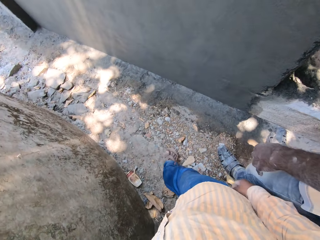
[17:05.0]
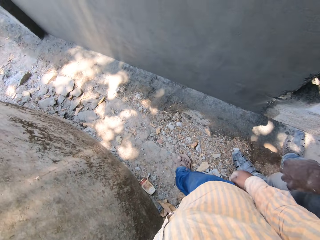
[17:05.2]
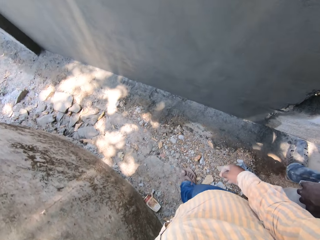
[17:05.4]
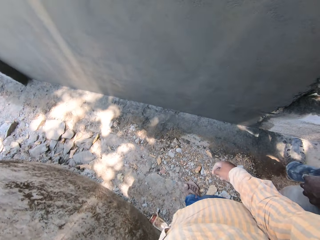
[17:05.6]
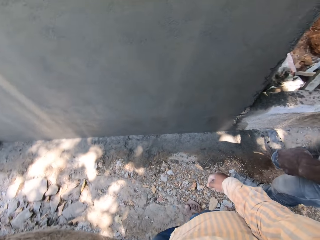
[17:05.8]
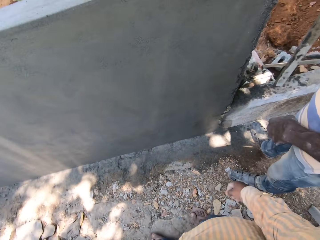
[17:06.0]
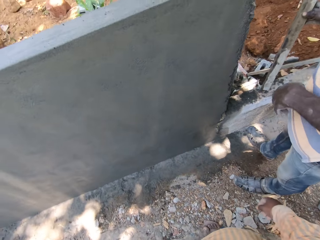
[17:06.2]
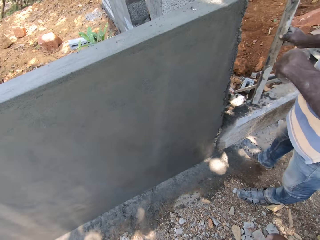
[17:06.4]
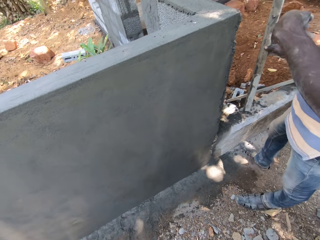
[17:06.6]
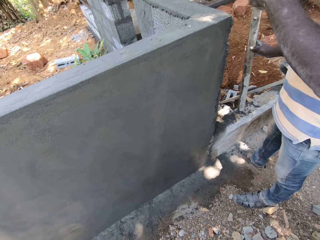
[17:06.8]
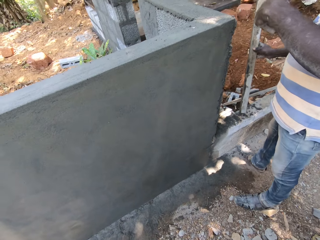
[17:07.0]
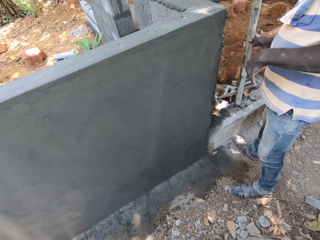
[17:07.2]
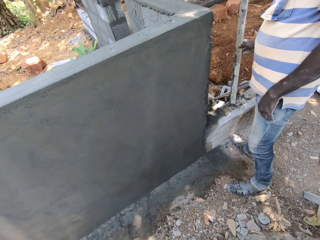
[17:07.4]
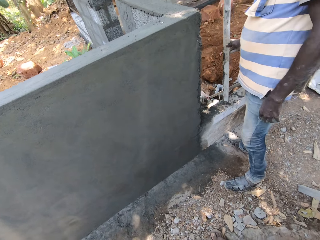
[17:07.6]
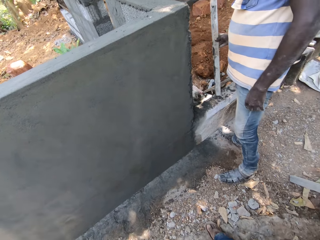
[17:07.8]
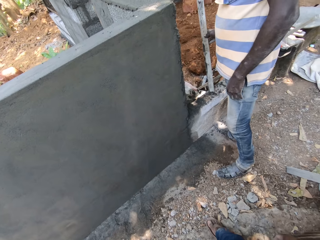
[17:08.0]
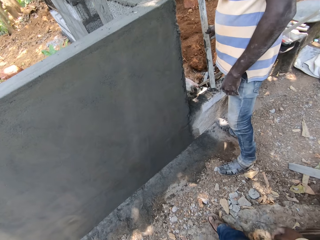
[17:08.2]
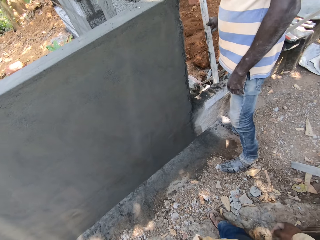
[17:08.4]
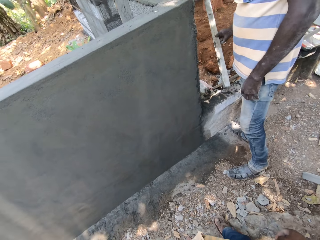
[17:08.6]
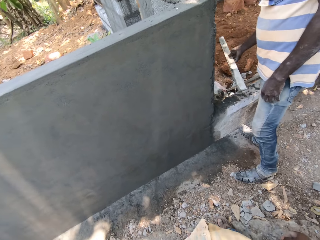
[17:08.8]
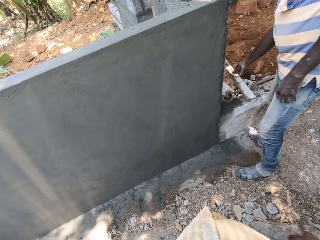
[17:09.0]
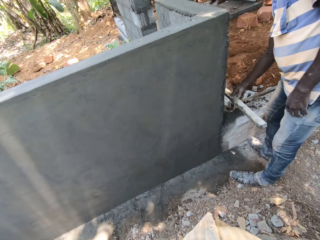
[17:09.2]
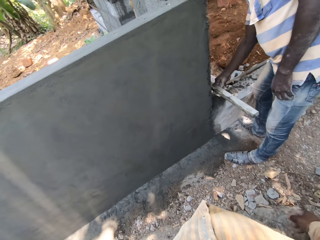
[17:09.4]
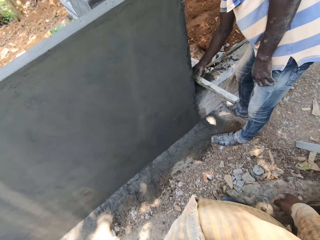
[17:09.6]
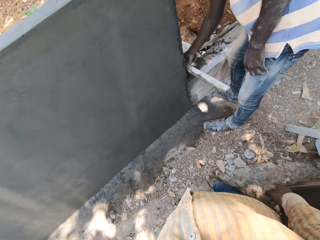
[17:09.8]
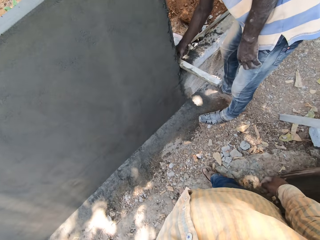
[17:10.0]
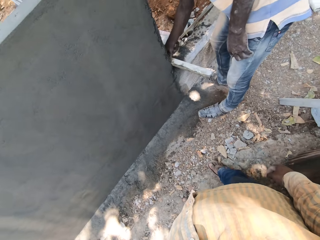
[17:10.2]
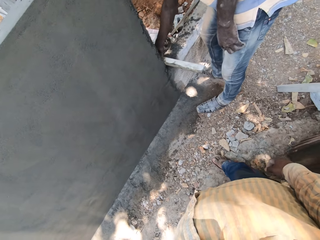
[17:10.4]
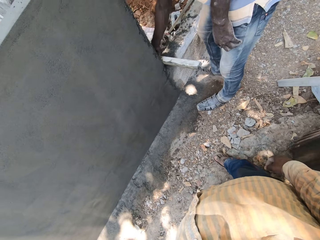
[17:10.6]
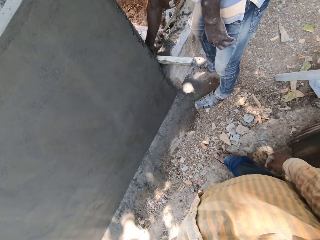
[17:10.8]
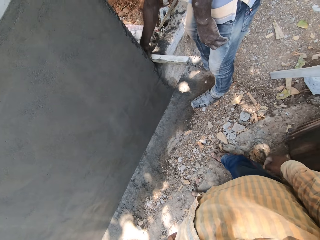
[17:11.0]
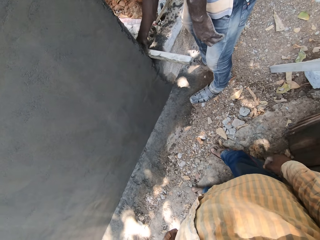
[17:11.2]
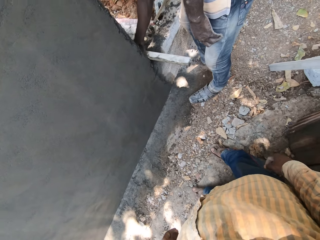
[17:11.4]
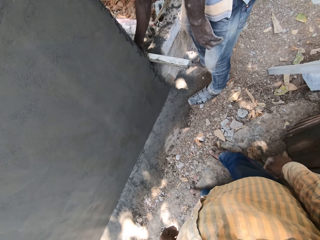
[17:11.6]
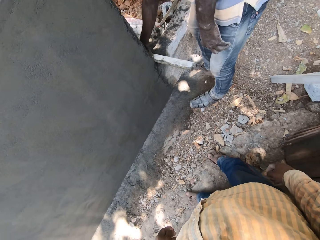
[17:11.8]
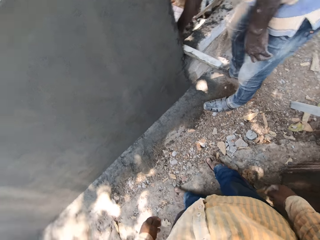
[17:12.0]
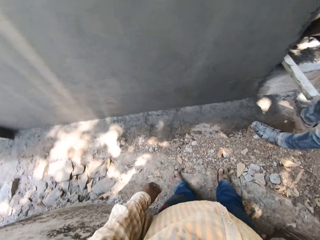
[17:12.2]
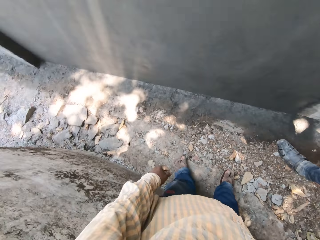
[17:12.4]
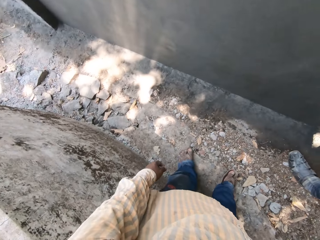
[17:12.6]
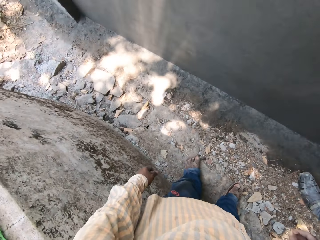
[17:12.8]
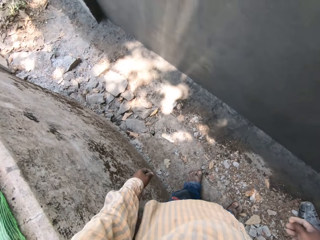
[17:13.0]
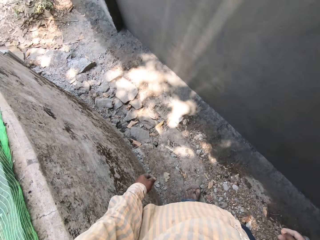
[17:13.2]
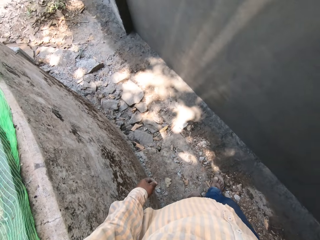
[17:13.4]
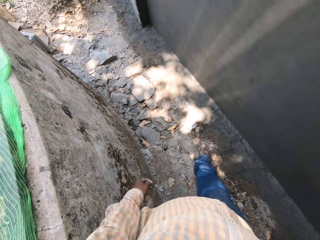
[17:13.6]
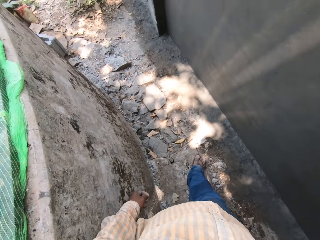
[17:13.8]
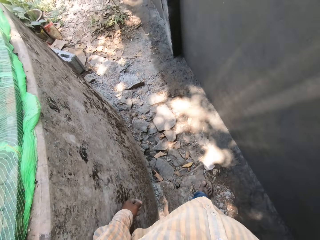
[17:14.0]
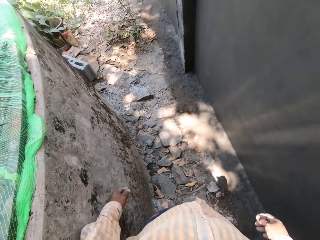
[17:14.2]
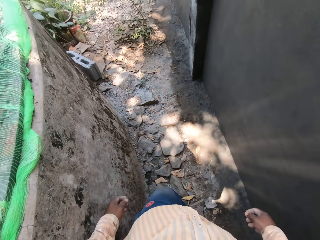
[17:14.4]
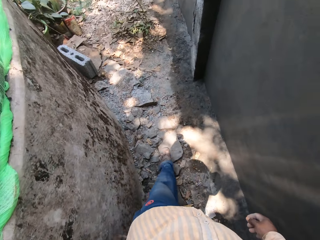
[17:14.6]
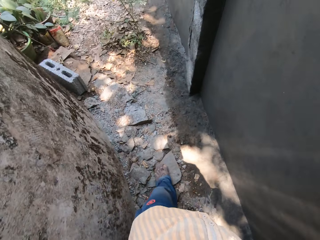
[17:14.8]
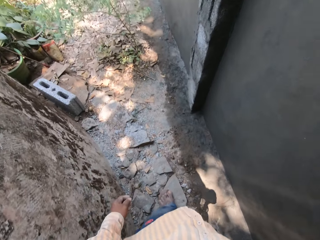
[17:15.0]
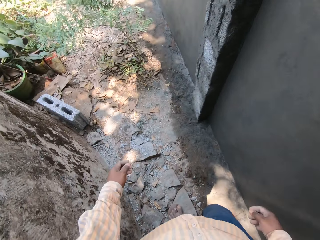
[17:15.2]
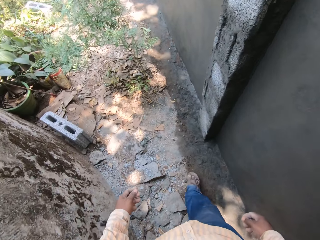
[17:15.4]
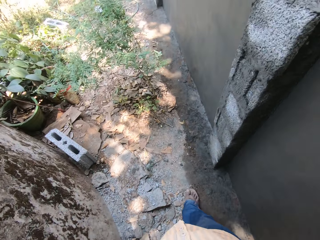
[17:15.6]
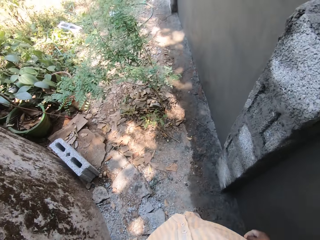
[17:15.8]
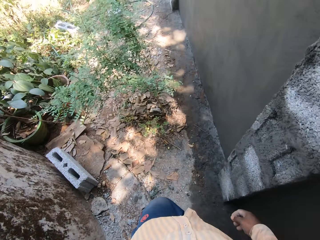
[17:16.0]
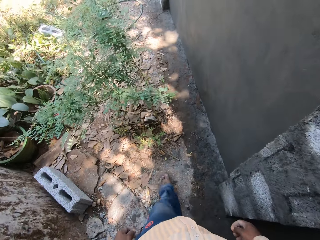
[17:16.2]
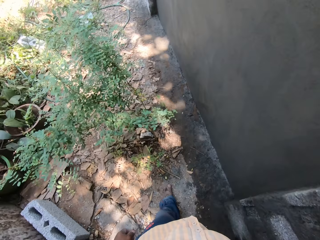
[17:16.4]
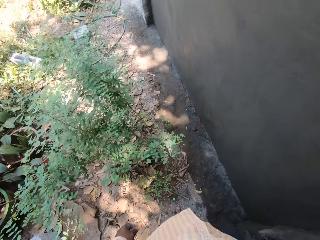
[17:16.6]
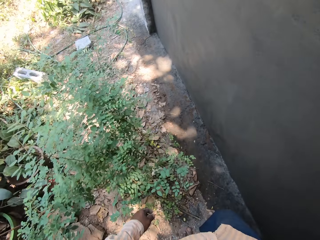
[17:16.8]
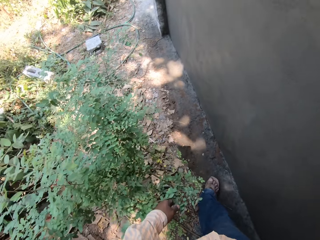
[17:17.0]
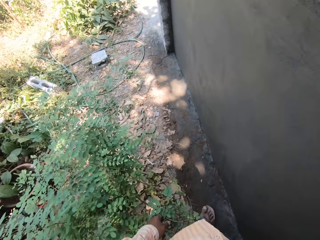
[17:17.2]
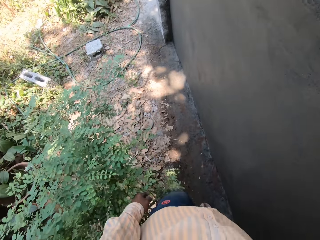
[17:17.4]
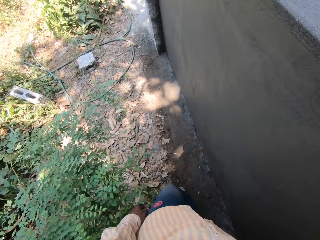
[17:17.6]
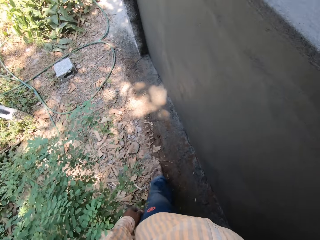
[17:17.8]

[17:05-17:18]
The man hits the wood block on the wall with his right hand. The camera wearer stares at the man. The man rubs the wood block on the wall with his right hand. The man places the wood block on the wall. The camera wearer walks towards another part of the wall.

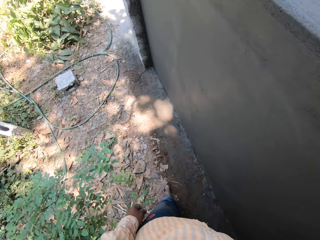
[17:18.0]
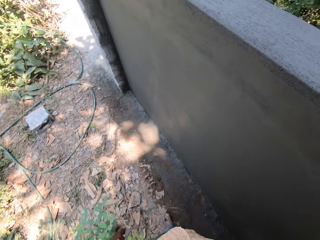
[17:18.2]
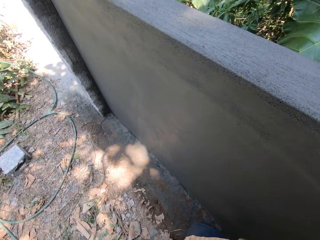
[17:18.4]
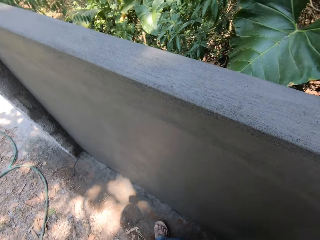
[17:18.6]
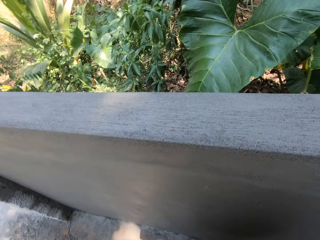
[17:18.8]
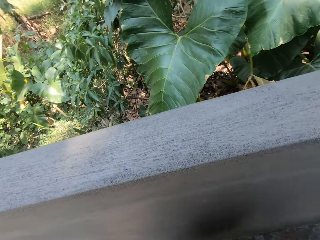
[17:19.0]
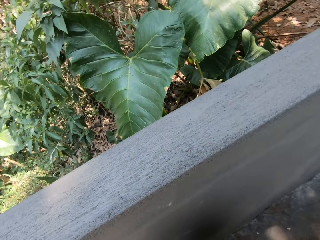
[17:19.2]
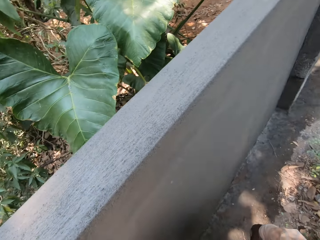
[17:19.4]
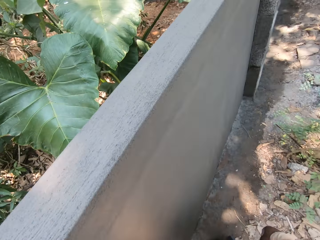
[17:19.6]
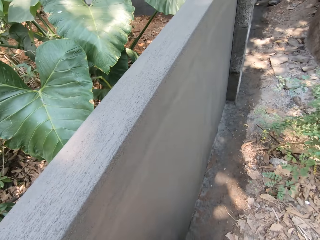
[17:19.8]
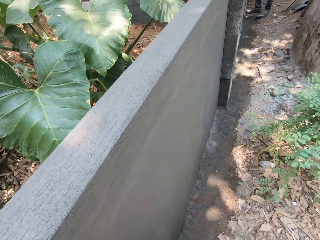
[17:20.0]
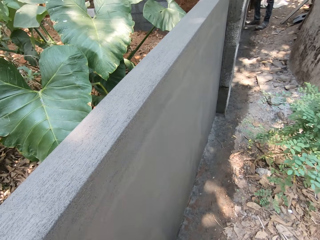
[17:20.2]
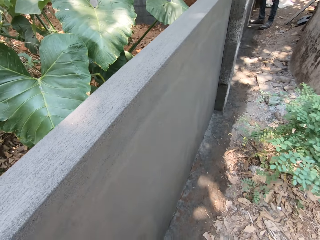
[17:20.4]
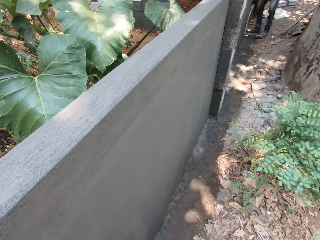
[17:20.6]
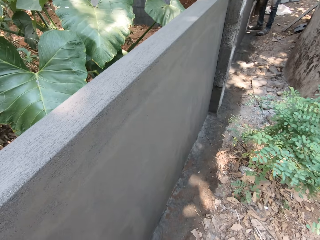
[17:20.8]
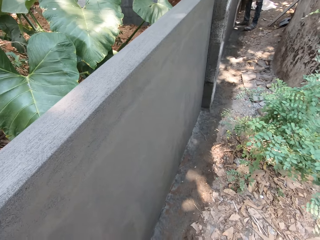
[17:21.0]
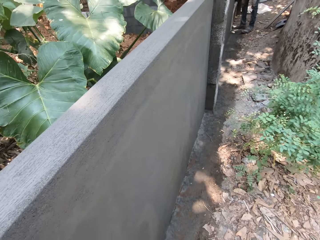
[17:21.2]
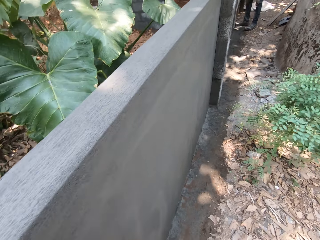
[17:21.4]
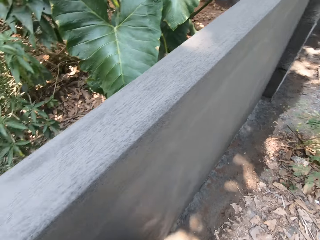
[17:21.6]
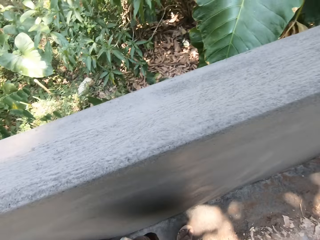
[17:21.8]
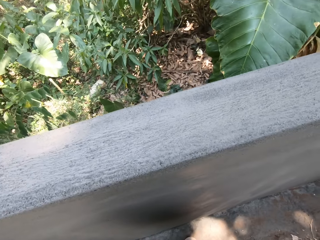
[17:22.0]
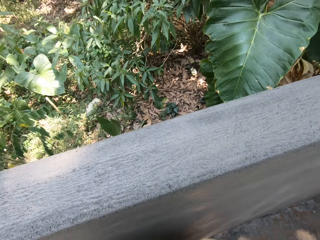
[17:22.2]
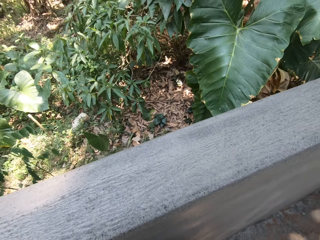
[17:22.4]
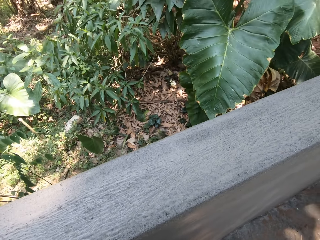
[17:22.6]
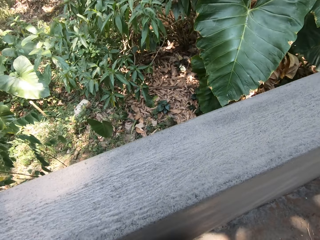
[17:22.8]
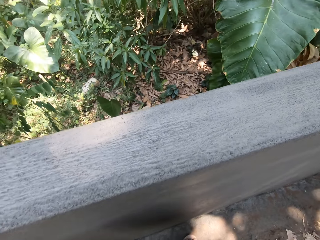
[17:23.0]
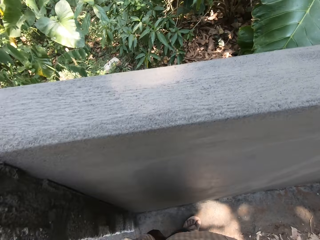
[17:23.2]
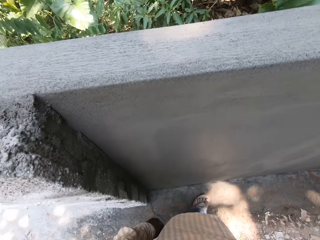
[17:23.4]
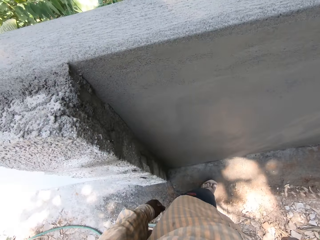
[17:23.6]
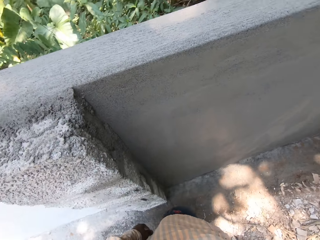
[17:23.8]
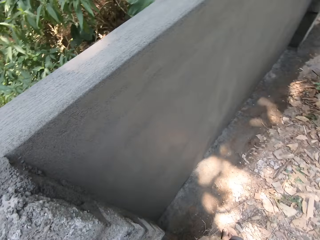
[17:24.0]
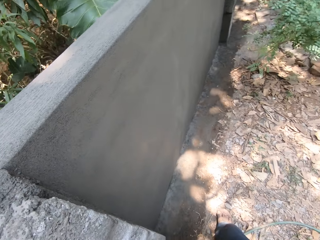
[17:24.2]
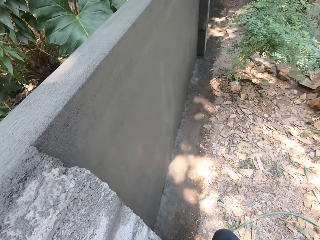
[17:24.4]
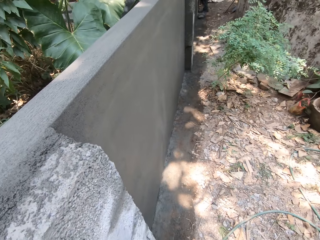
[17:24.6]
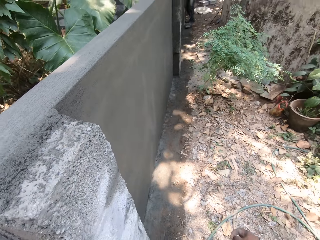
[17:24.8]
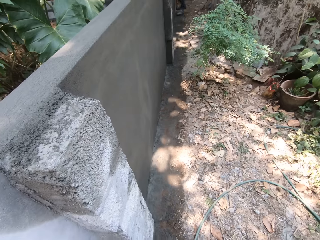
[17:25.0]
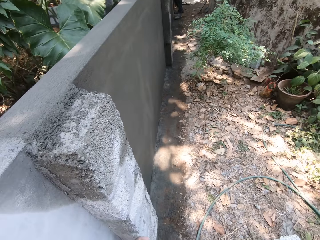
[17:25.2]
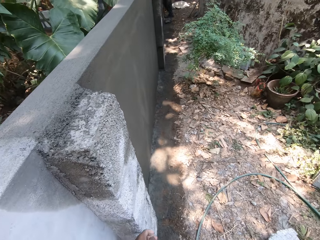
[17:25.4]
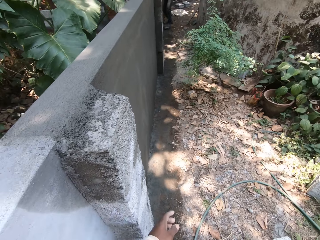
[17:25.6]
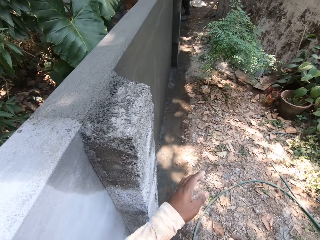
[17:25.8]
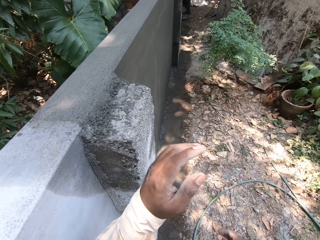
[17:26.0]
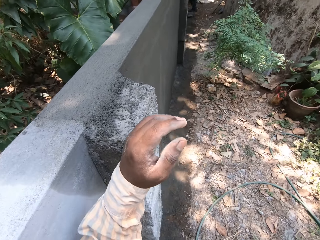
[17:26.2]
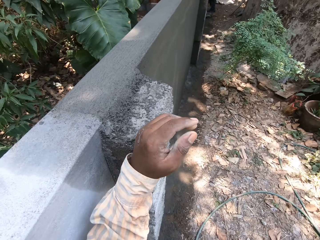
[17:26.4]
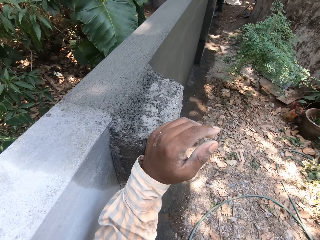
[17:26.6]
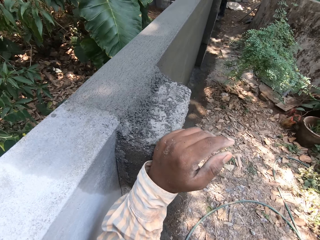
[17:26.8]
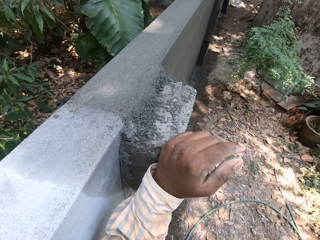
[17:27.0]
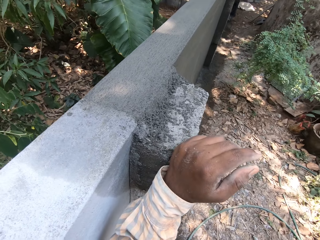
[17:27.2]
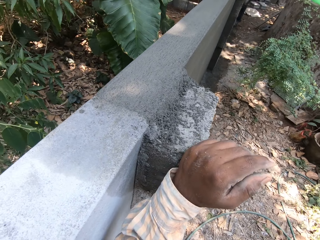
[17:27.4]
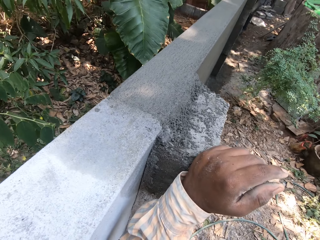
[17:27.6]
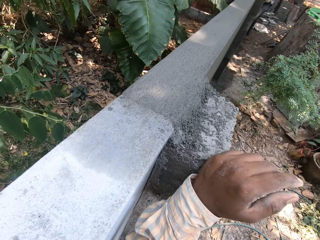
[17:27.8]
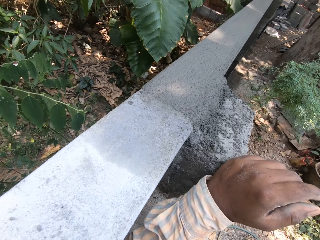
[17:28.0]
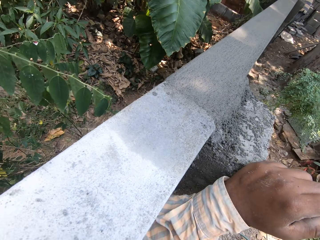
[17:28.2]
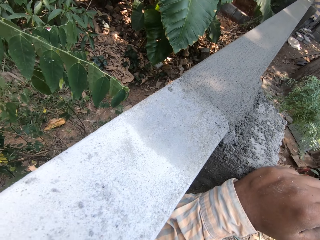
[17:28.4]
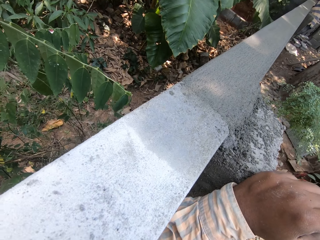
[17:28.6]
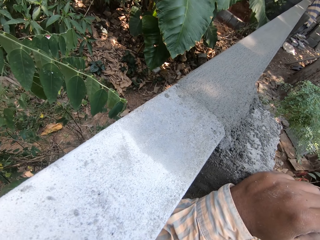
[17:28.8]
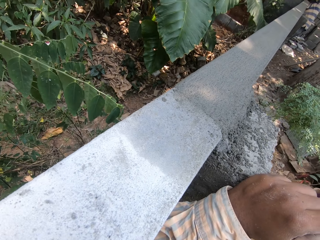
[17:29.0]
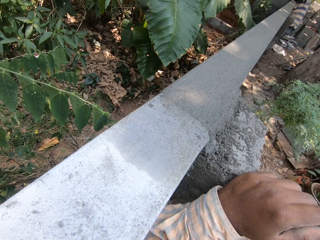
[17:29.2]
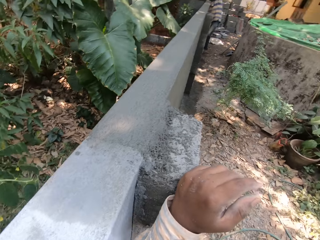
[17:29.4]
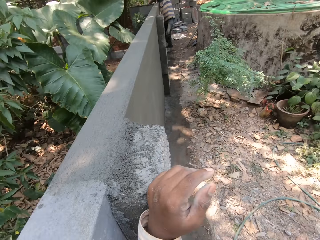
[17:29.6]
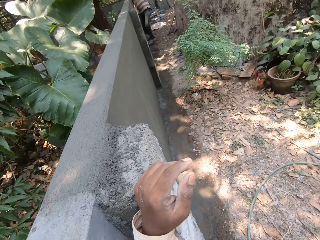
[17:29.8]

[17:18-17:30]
The camera wearer inspects the wall. He places his left hand on the wall. He inspects the wall.
